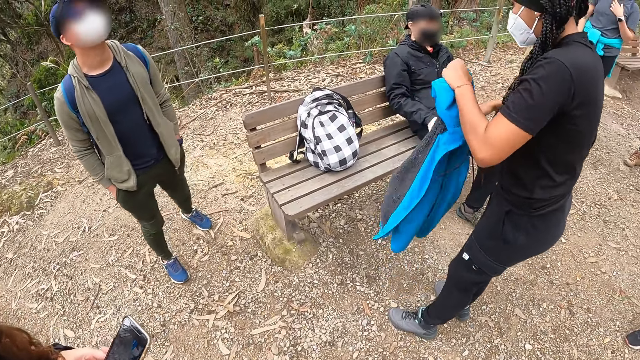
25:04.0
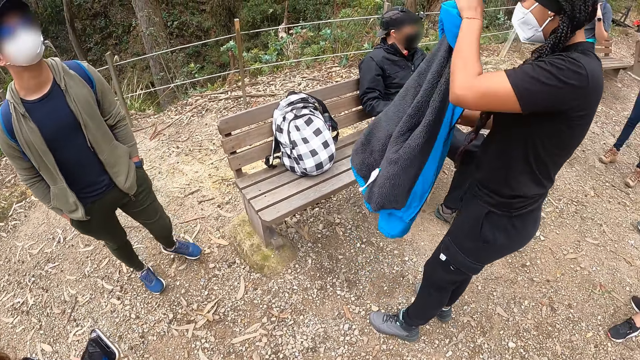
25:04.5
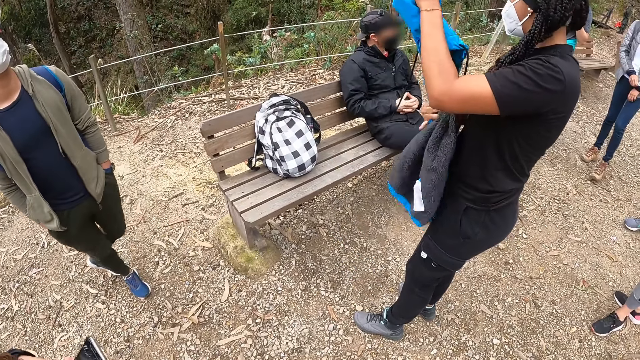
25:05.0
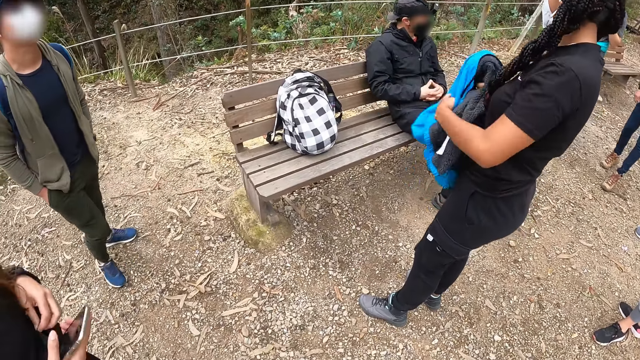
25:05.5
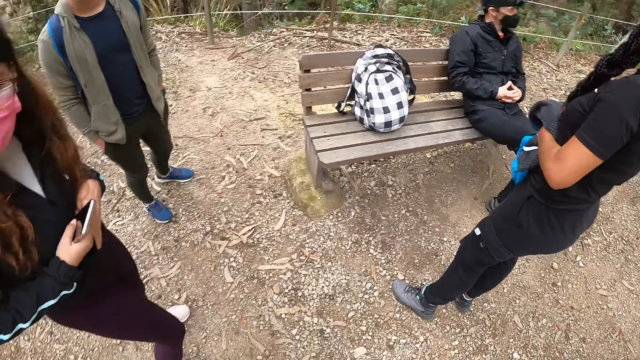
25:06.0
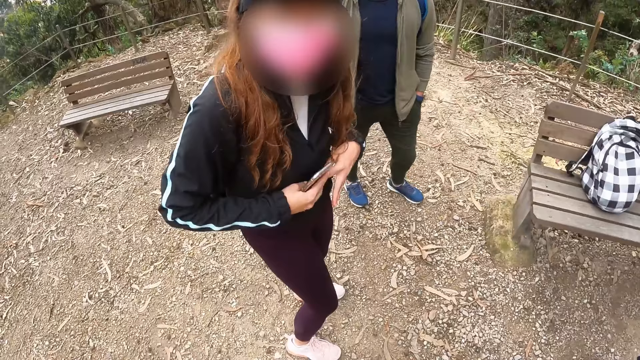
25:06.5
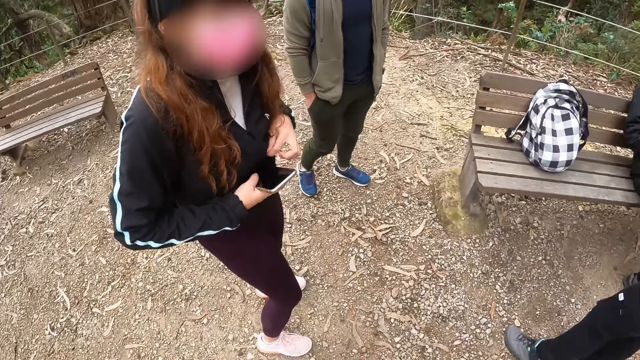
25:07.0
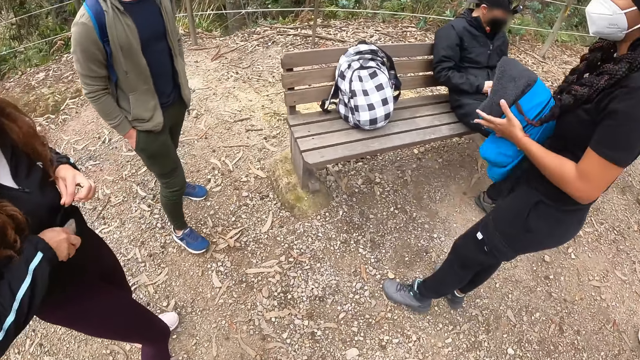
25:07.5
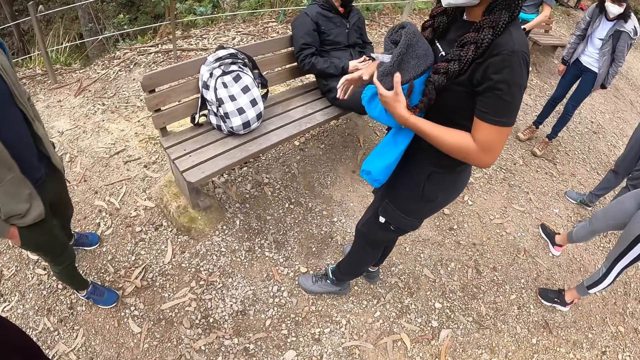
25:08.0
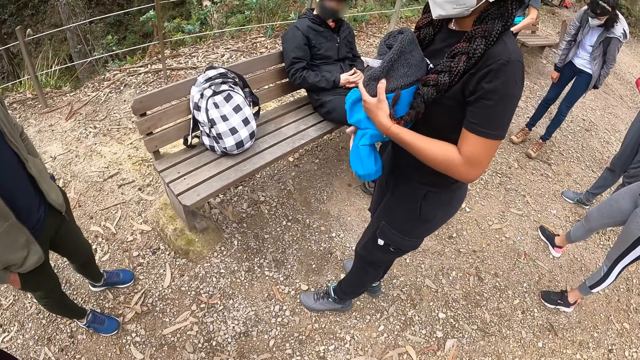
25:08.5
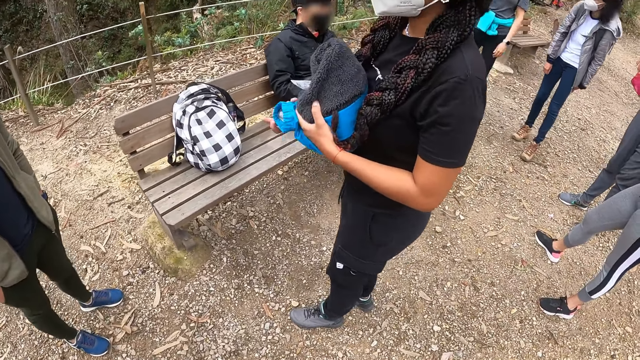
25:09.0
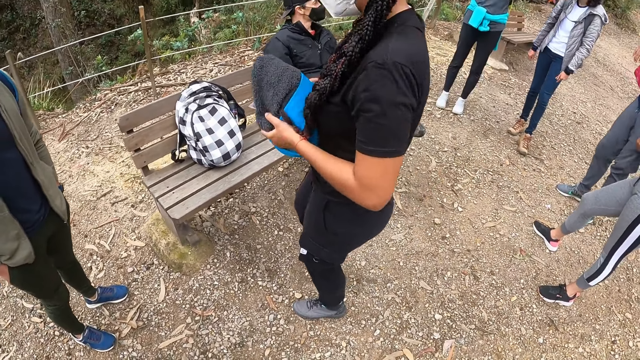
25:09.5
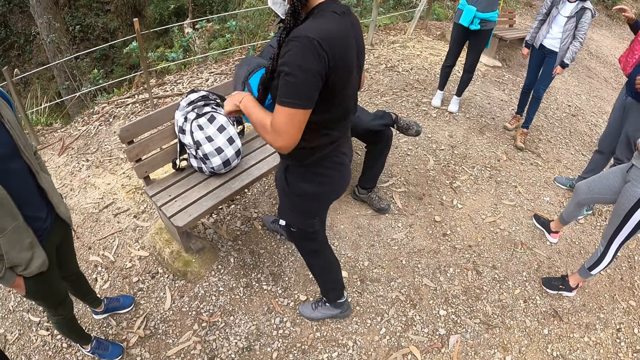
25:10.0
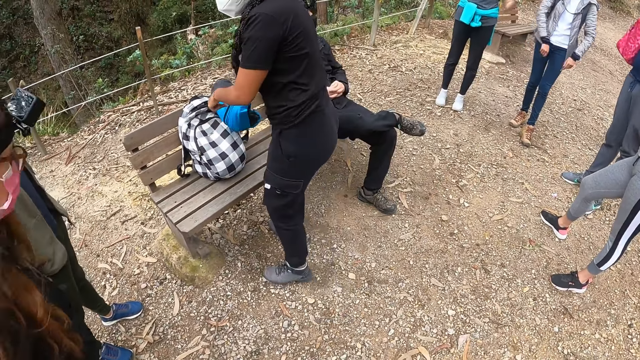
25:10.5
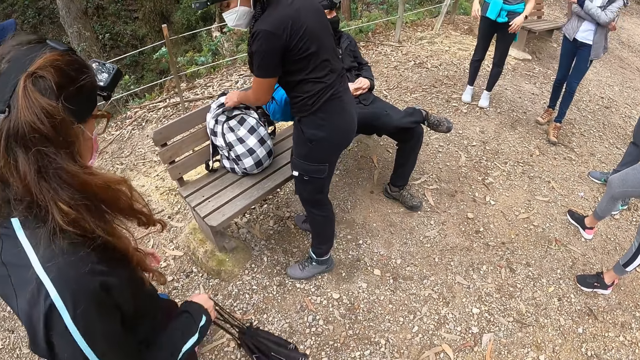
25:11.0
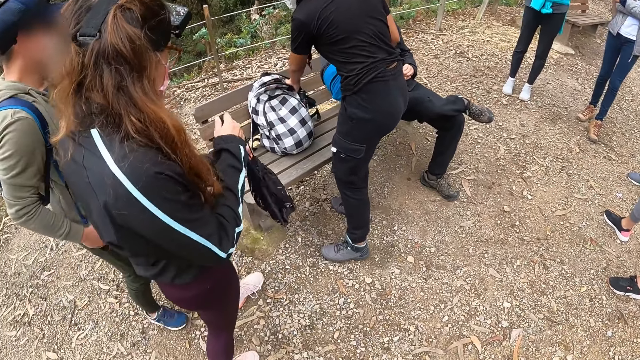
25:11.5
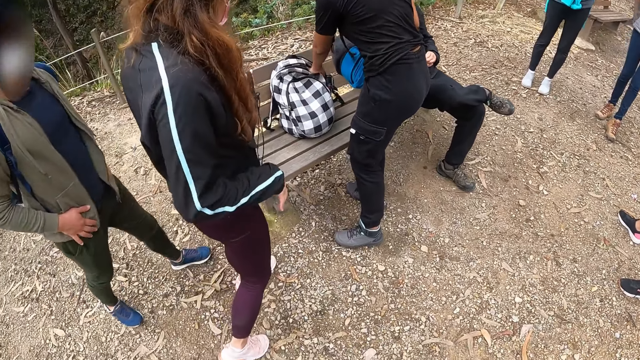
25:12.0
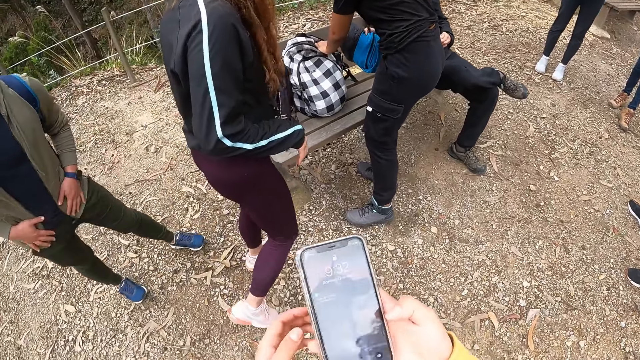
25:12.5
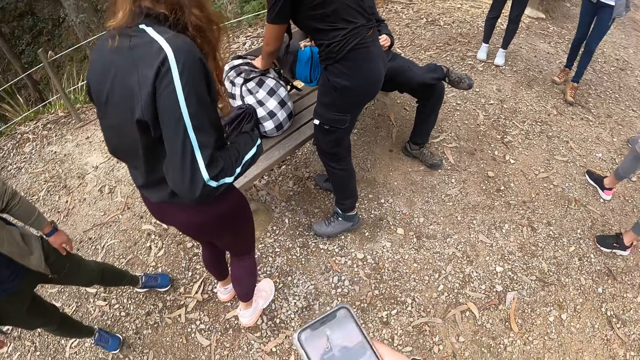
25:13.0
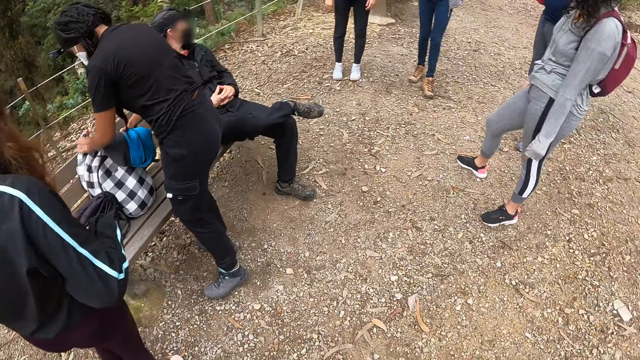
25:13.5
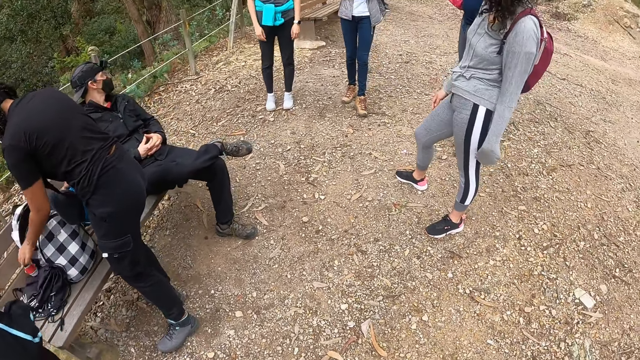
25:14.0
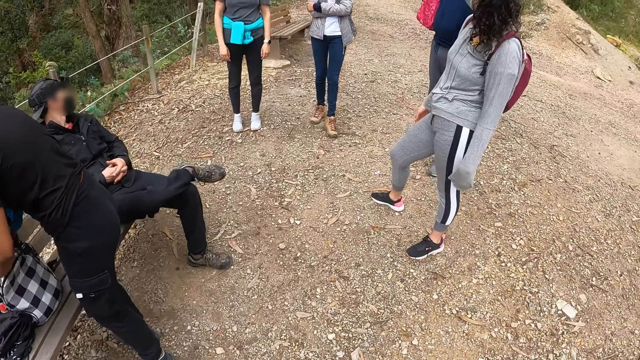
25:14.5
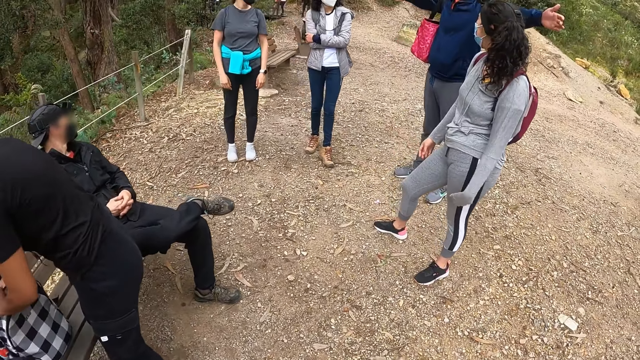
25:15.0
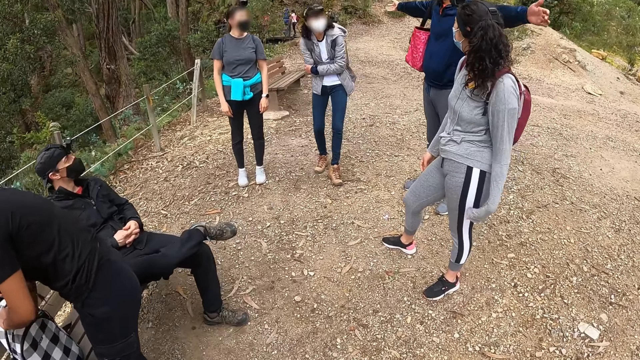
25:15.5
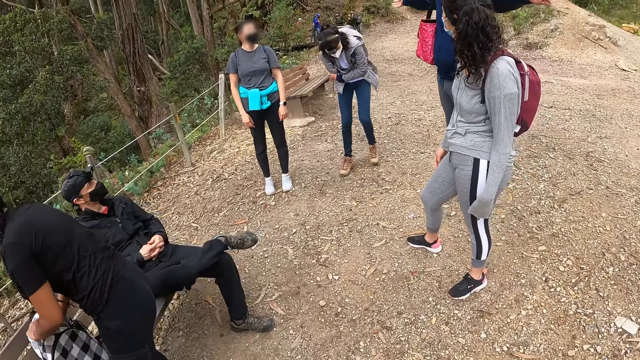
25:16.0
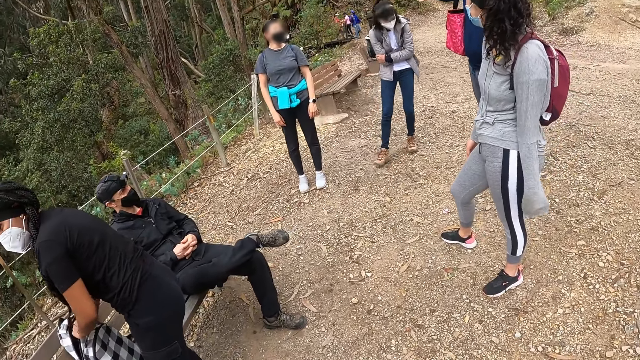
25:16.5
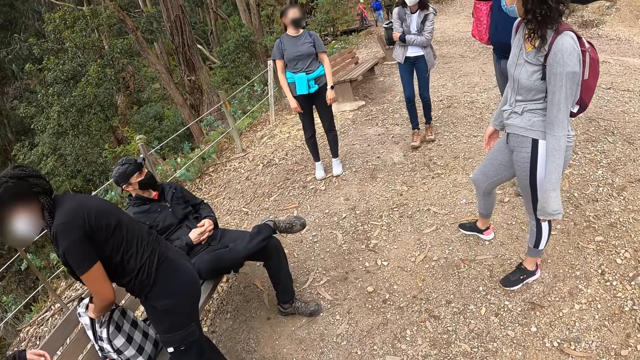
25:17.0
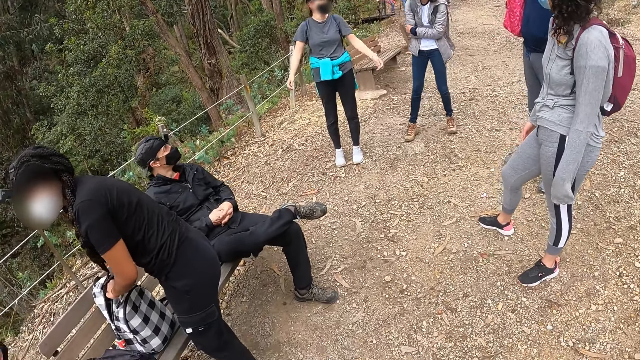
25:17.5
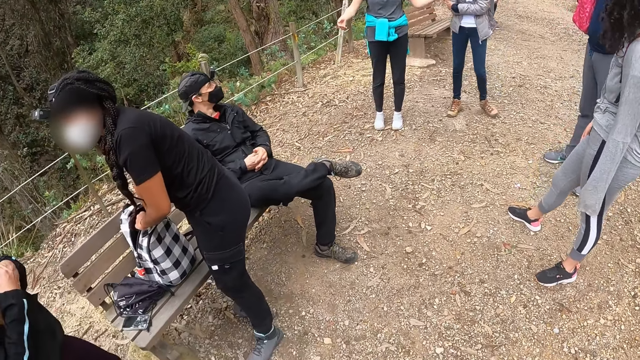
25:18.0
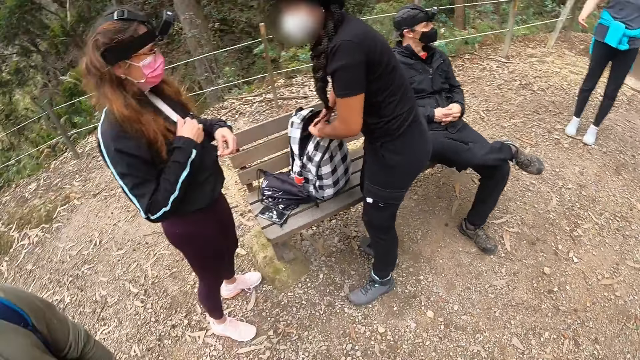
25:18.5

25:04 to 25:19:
The woman puts the cloth in the bag on the chair with both hands. Another woman drops a bag on the chair with her left hand. The camera wearer operates a phone with her right hand. She looks around the area.

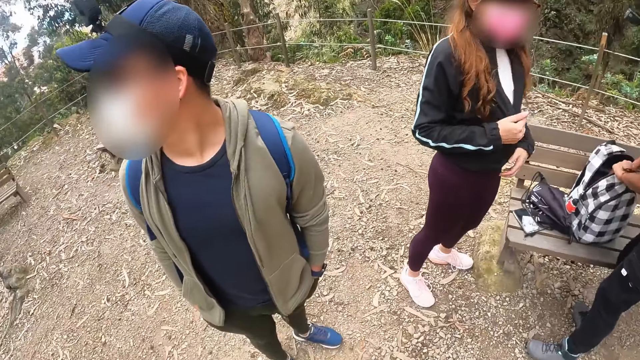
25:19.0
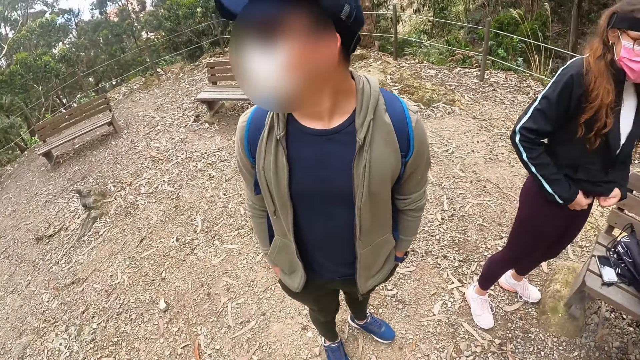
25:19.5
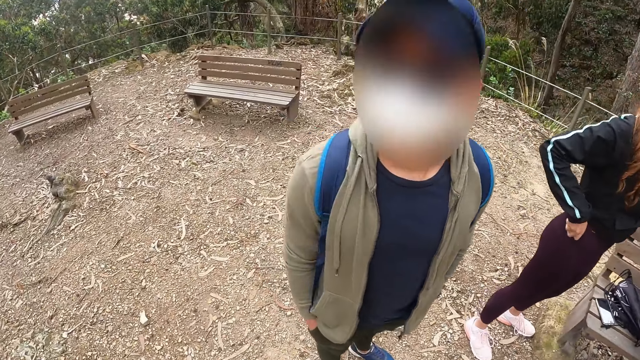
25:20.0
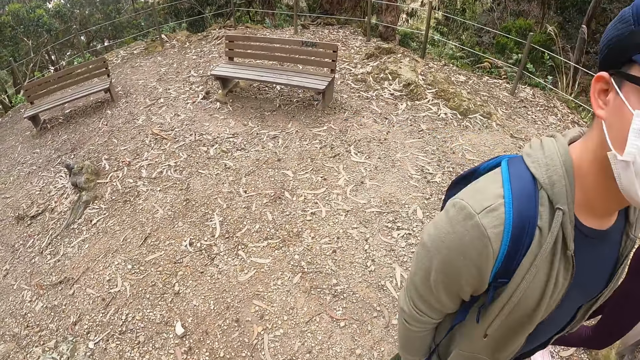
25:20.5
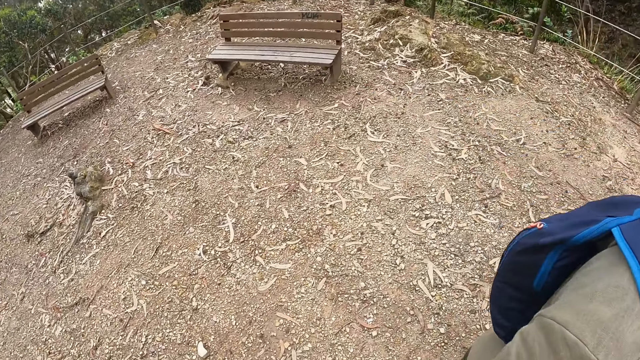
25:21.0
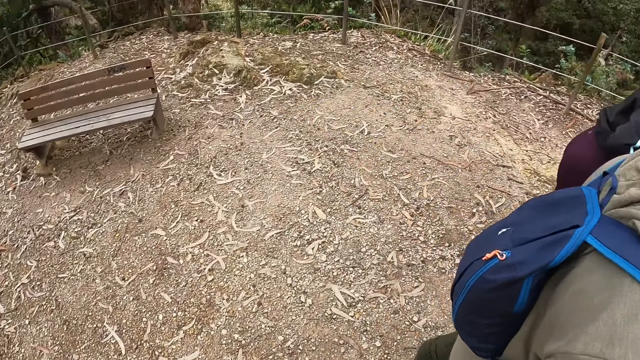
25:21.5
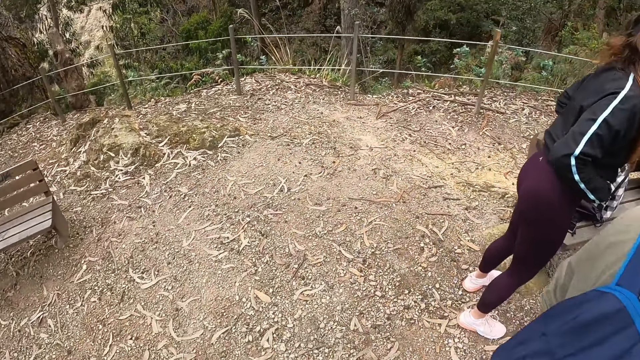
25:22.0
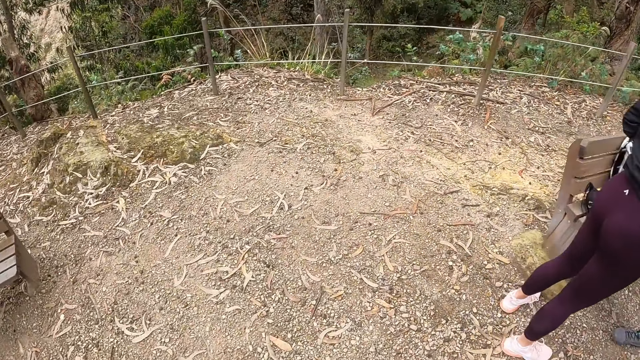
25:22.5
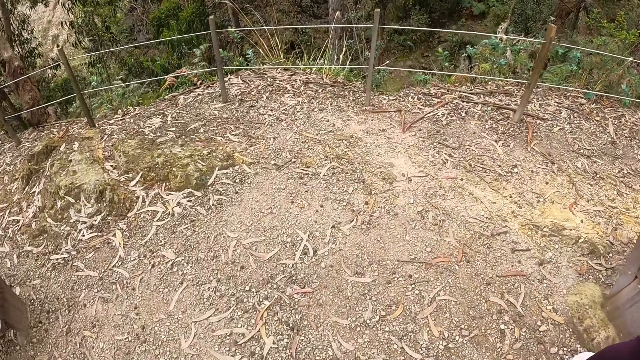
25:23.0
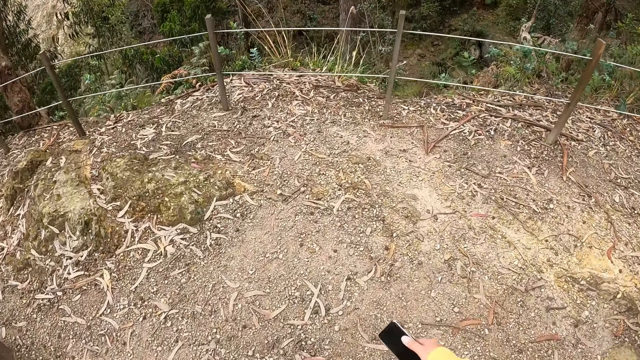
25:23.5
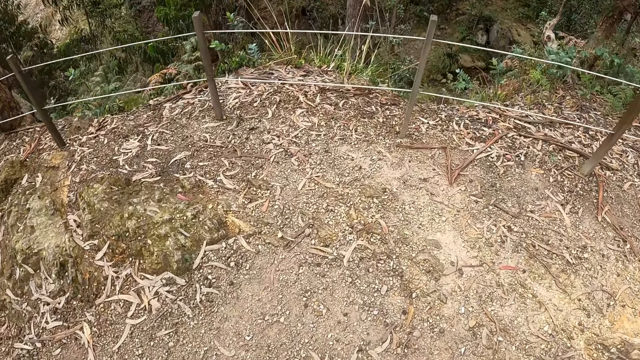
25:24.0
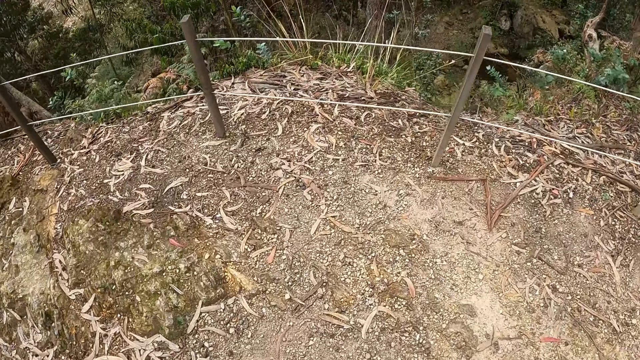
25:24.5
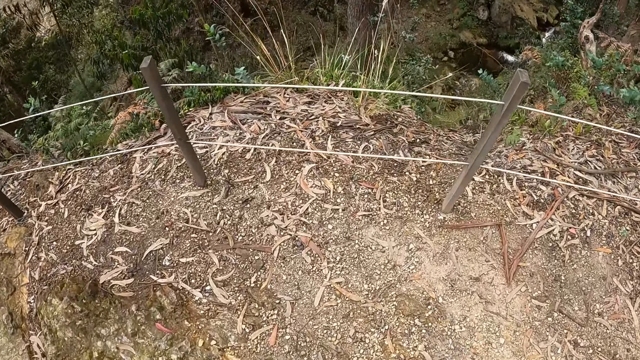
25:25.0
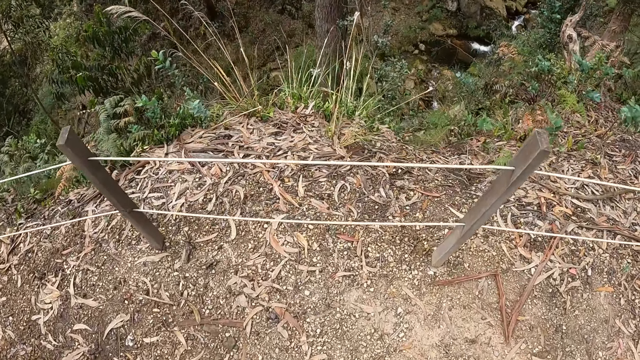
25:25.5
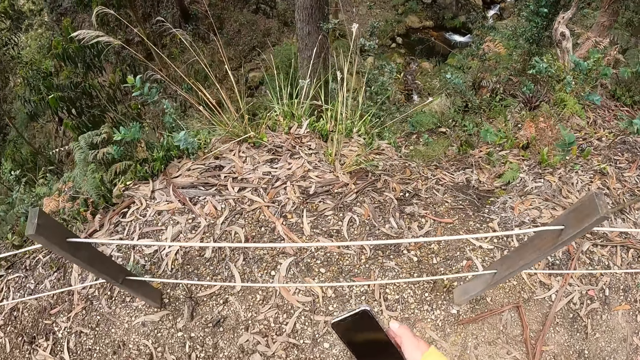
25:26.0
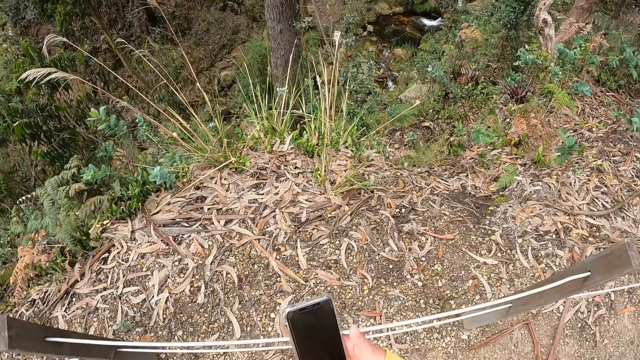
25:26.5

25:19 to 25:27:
The camera wearer walks in the area.
